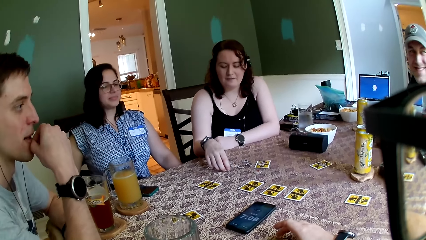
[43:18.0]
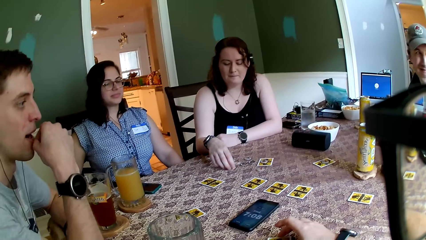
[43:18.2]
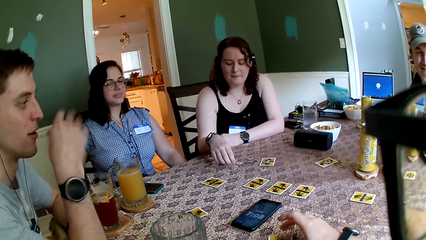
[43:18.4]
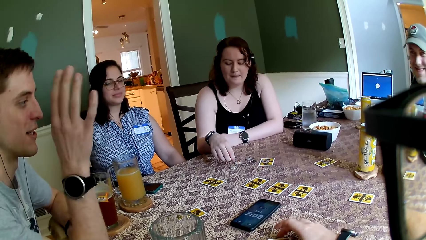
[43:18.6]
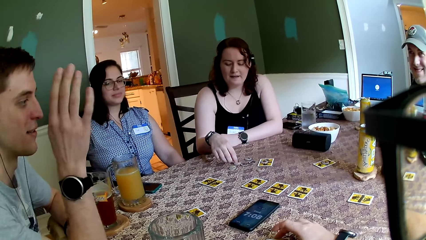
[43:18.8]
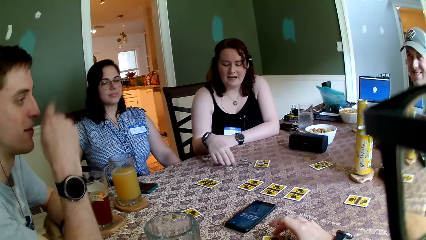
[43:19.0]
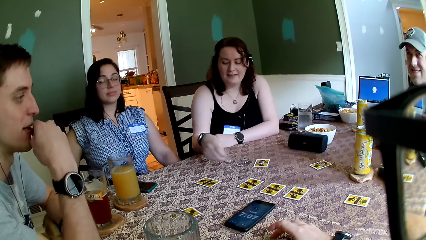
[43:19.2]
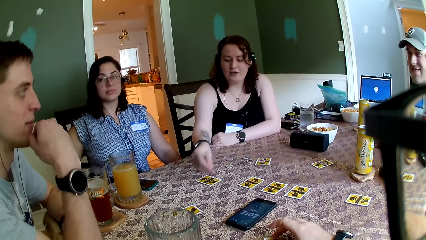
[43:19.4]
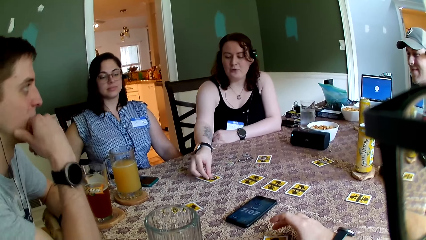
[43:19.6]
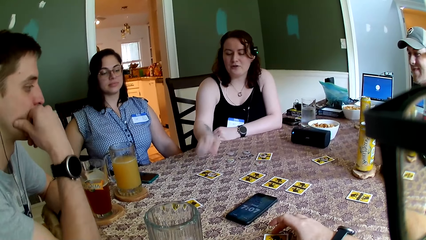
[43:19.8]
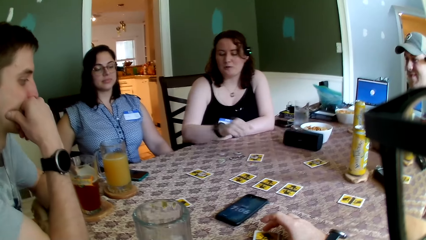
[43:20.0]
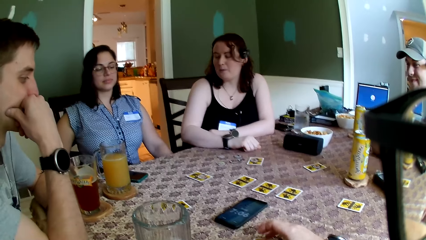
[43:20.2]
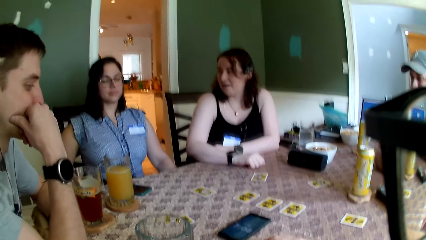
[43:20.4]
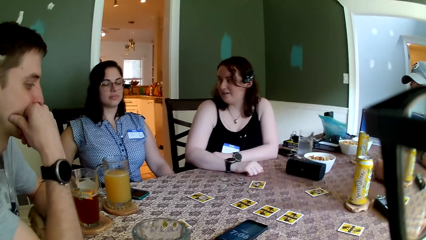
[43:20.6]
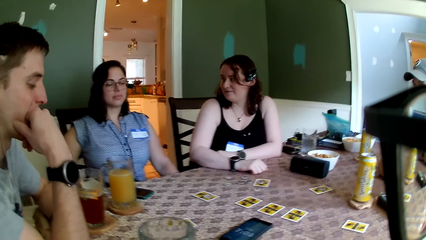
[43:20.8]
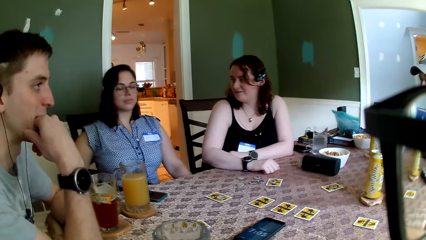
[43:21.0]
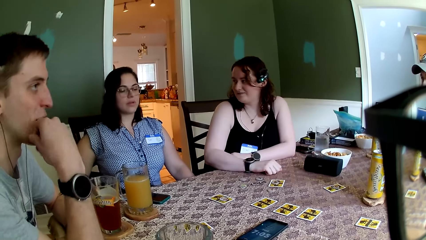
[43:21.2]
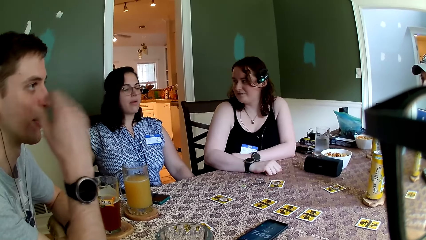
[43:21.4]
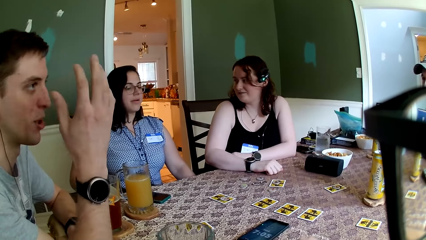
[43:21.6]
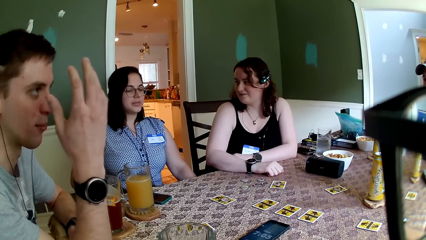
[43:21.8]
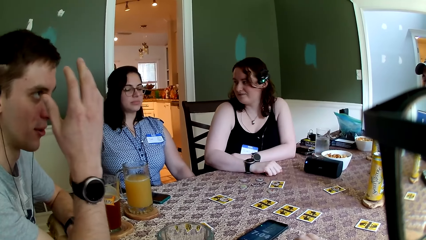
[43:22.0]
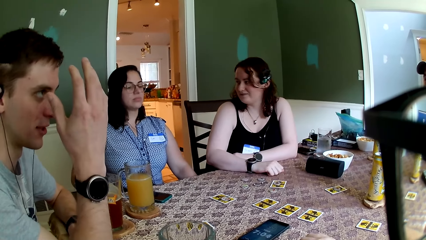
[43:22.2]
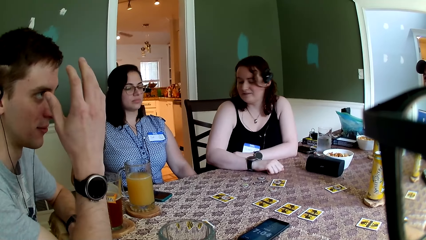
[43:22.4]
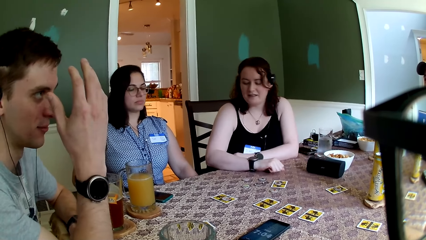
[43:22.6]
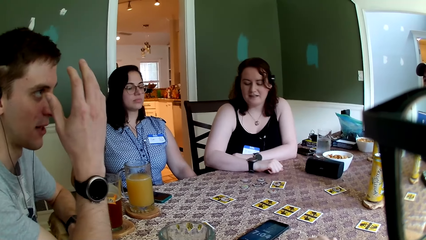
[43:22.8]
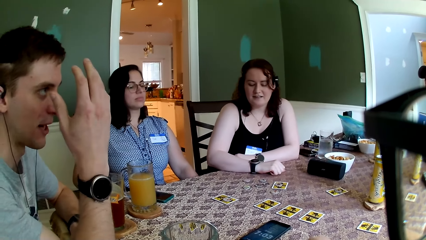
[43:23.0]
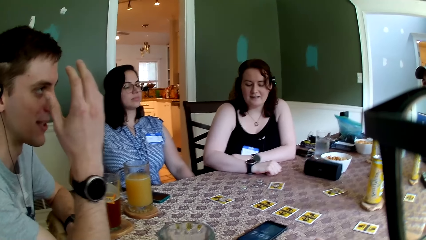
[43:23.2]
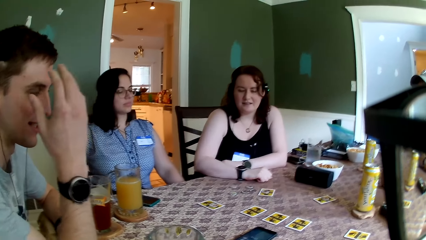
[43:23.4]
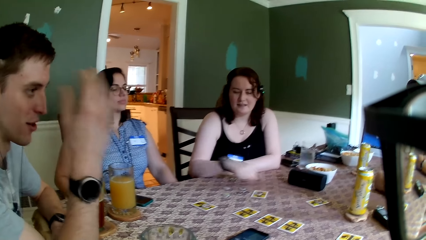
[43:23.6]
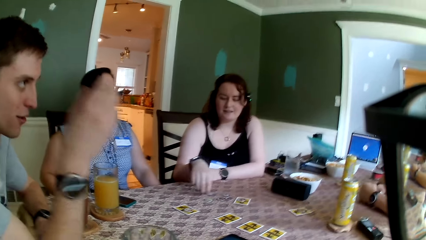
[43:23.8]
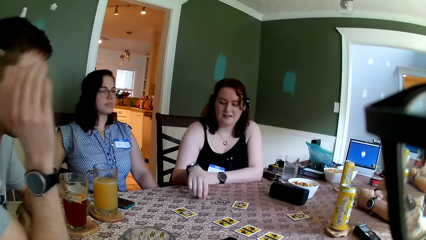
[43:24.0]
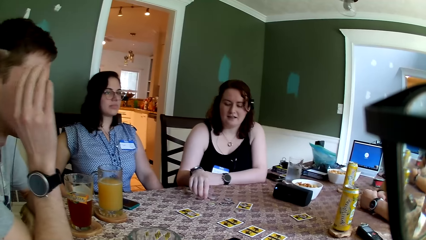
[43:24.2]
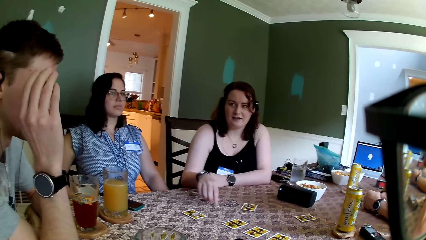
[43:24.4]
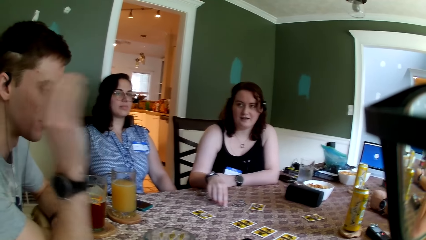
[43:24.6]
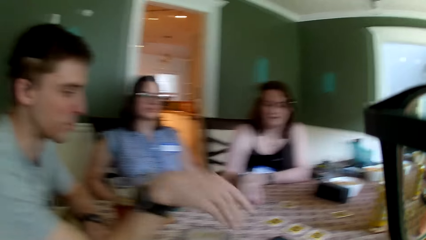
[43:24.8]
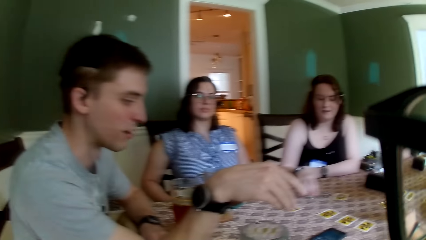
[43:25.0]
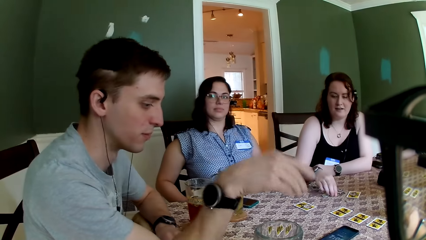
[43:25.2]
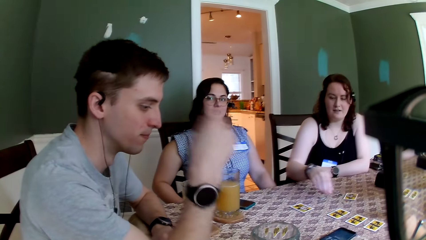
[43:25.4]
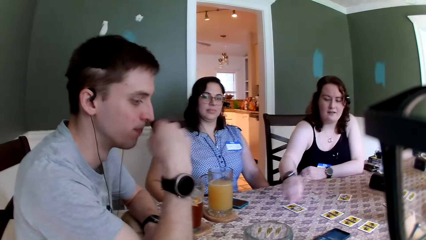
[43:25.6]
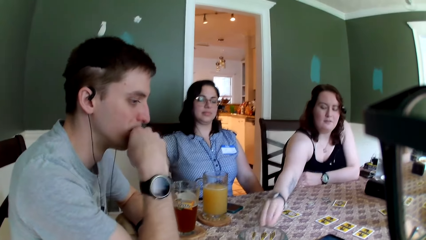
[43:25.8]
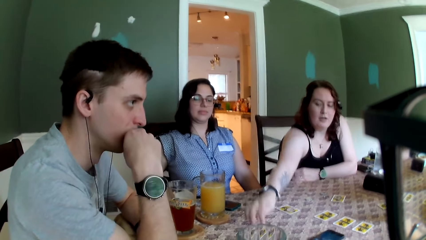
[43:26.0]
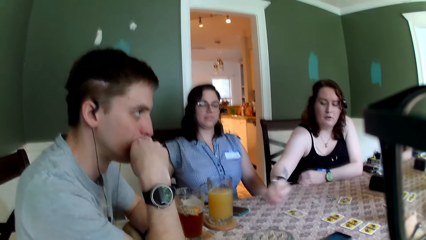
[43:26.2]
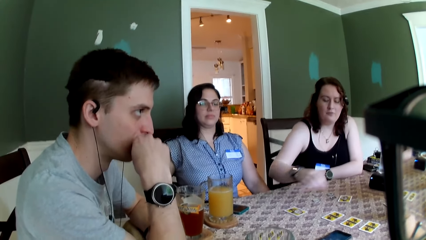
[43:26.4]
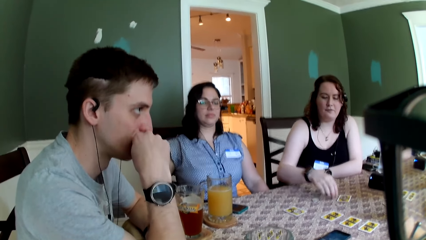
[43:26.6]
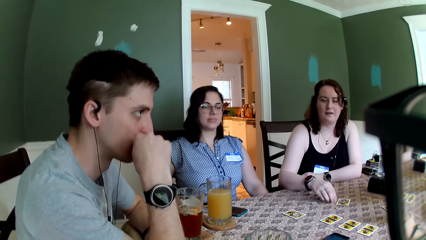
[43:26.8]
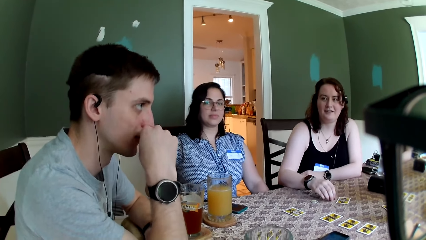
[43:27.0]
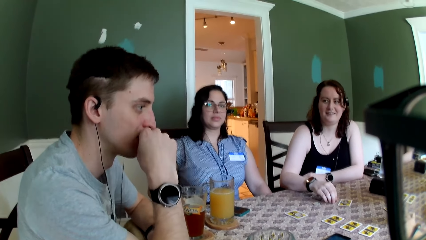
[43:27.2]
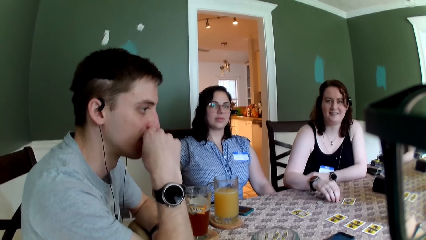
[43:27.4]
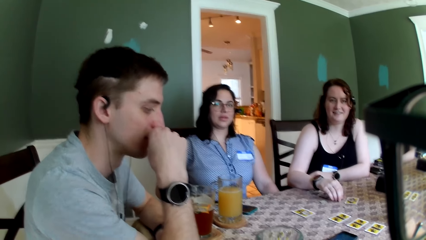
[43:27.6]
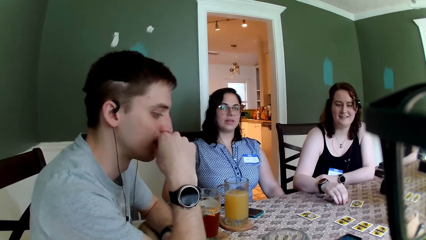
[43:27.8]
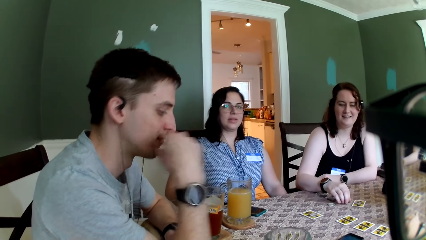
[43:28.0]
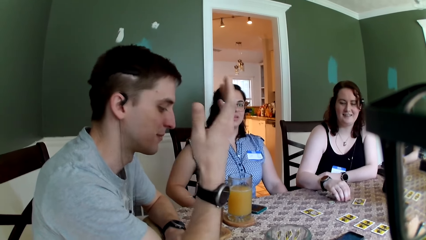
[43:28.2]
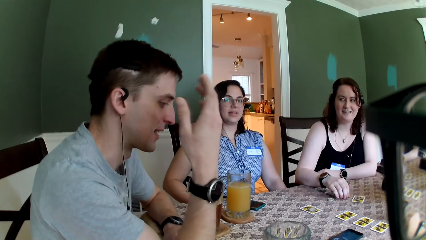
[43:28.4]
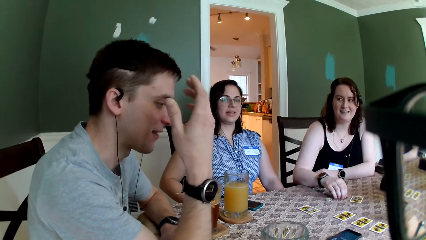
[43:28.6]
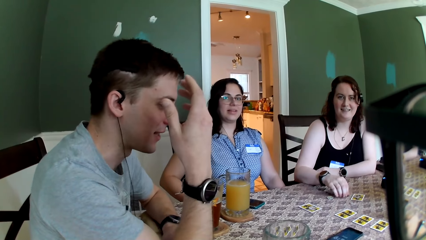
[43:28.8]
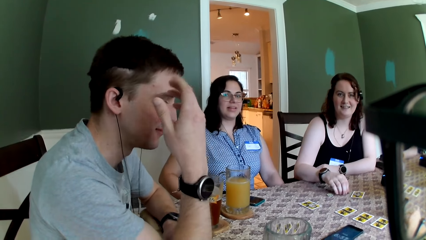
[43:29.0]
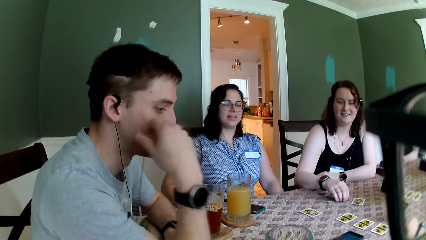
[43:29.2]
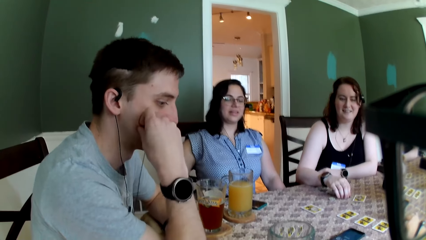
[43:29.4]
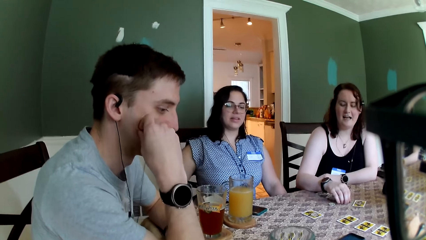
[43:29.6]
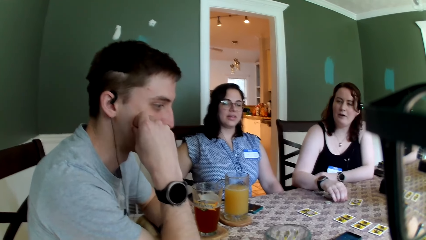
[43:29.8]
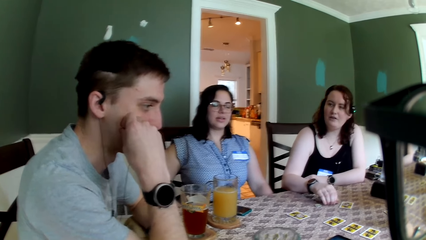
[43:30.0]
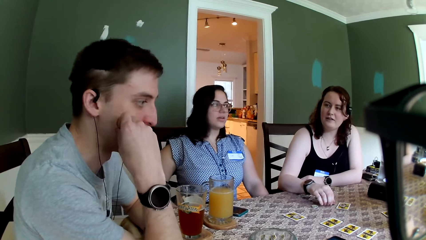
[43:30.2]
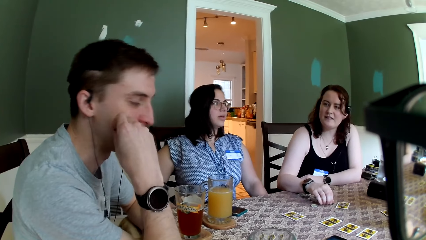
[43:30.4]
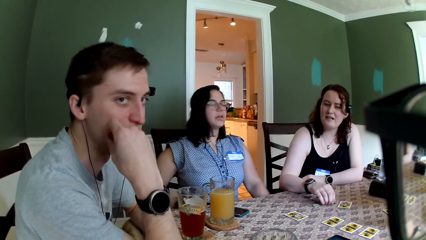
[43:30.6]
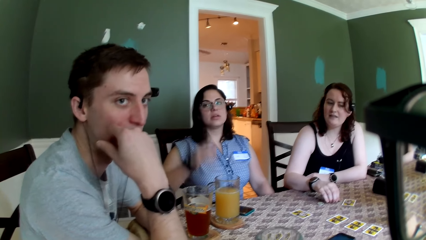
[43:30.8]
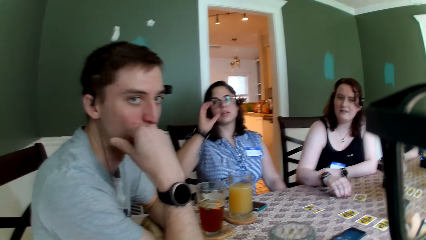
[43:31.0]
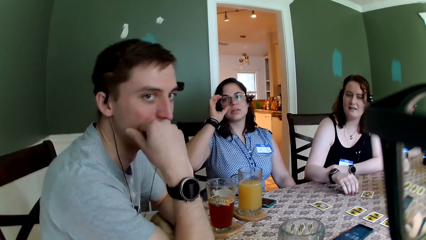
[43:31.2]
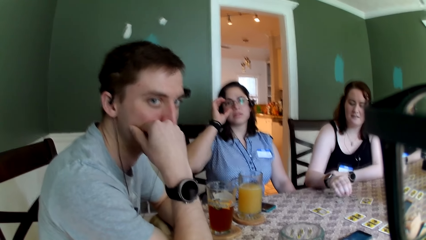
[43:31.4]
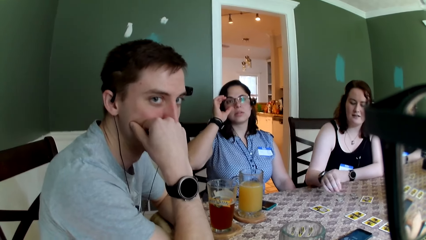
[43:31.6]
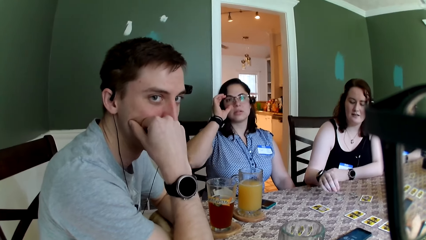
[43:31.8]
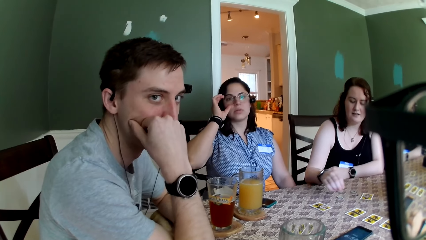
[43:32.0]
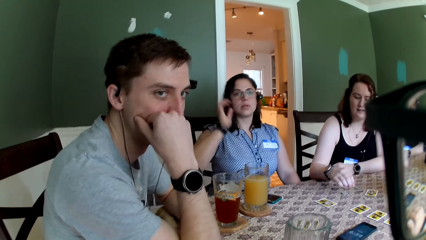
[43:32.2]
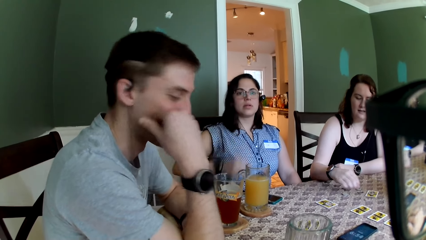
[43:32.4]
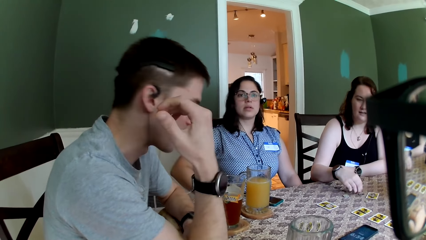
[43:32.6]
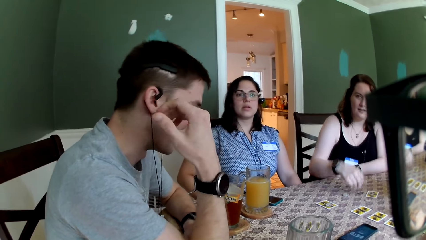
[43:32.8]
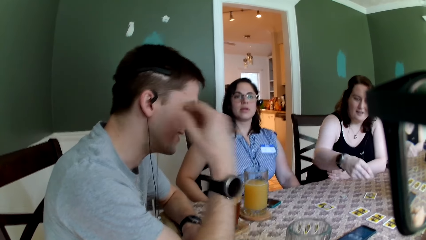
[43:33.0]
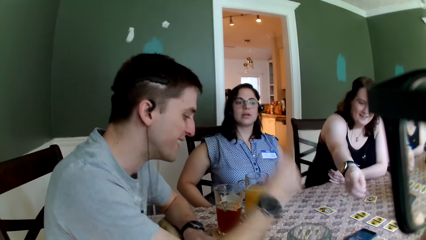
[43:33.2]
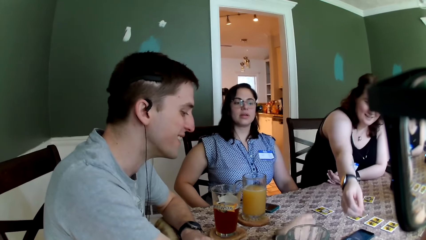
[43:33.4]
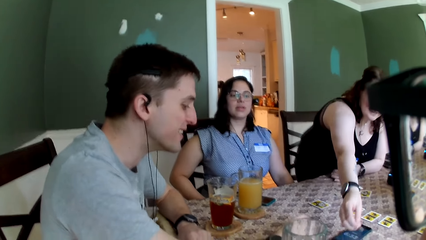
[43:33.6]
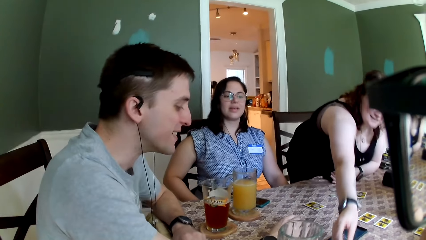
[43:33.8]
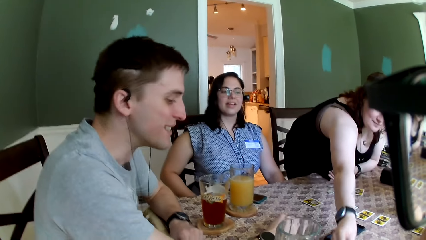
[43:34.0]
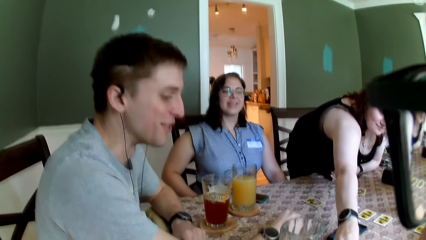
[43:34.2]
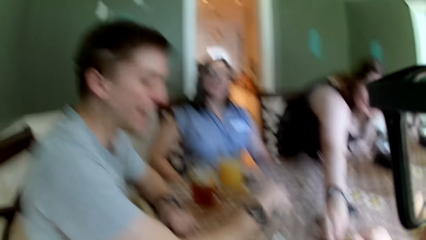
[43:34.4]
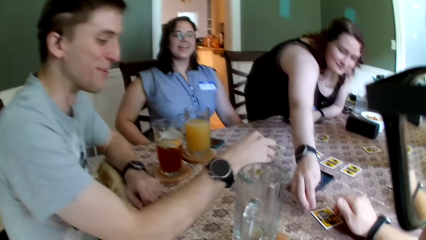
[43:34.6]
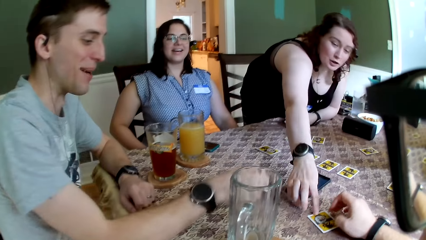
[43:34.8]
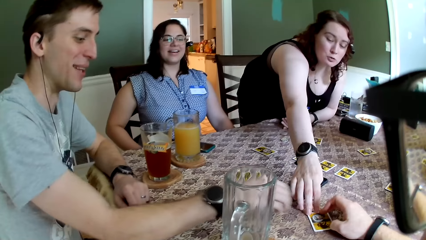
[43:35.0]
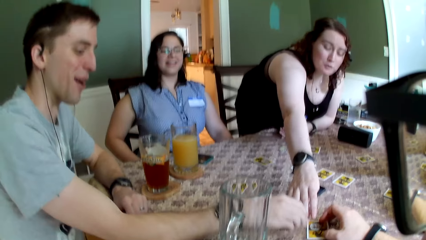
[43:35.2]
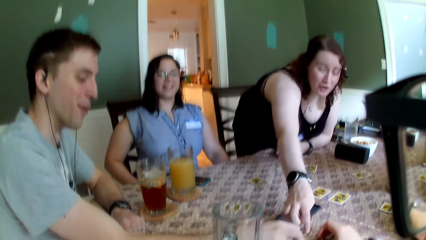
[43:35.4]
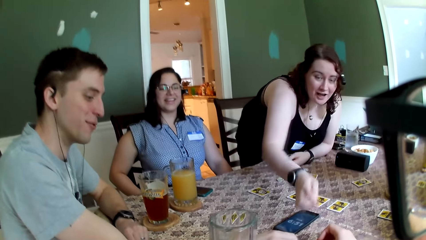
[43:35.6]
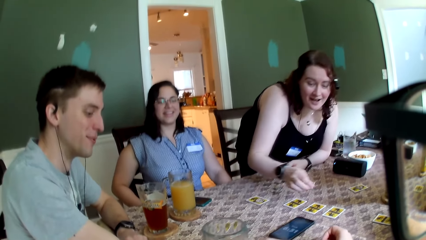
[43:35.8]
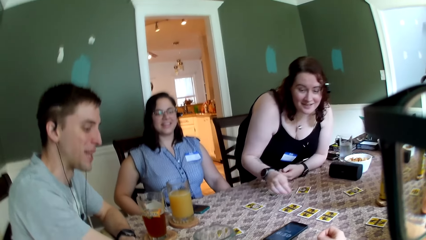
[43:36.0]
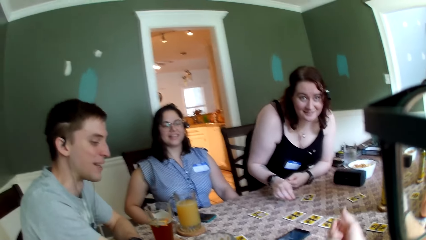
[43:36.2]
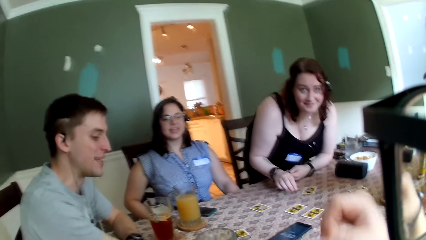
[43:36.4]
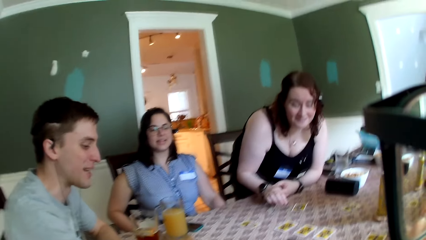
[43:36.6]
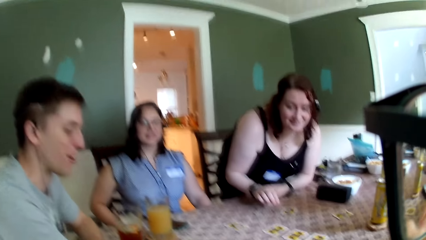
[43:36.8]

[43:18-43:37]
A man raises his right hand. The camera wearer interacts with the man. A woman adjusts her glasses with her right hand. Another woman picks up the coin on the table with her right hand and drops the coin on the table with her right hand. The man touches the table with his right hand. The camera wearer holds the card on the table with his right hand. The other woman touches the card on the table with her right hand. The camera wearer touches the card on the table with his right hand. The other woman removes her right hand from the card on the table. The man touches the card on the table with his right hand.
